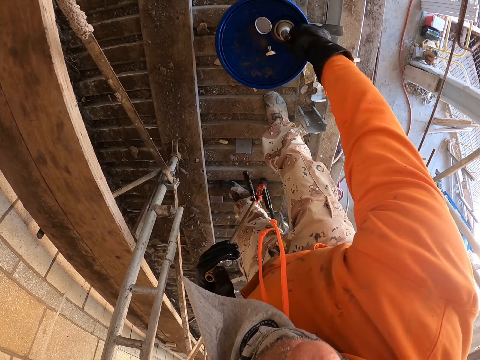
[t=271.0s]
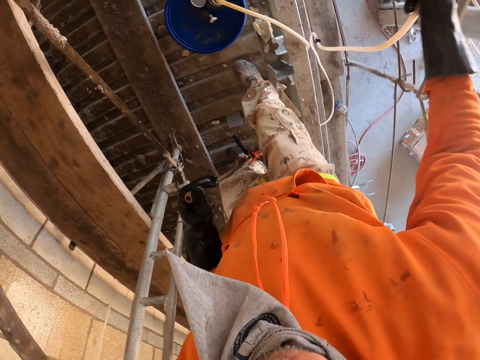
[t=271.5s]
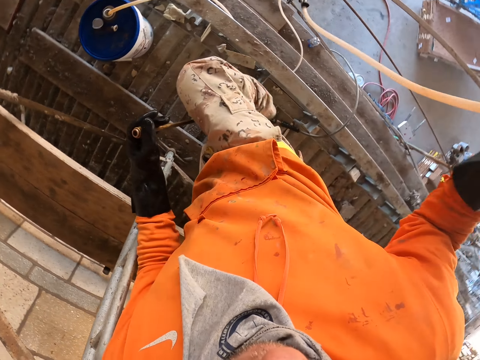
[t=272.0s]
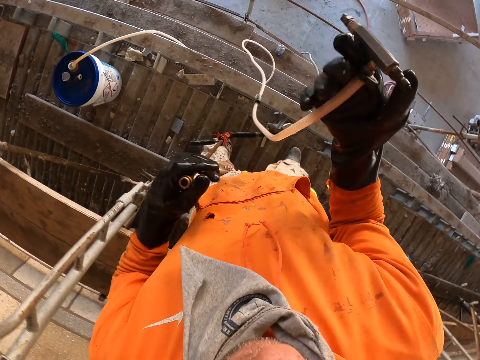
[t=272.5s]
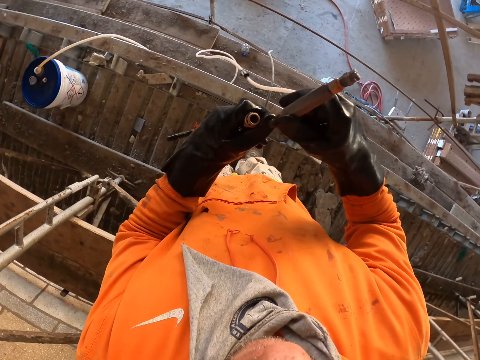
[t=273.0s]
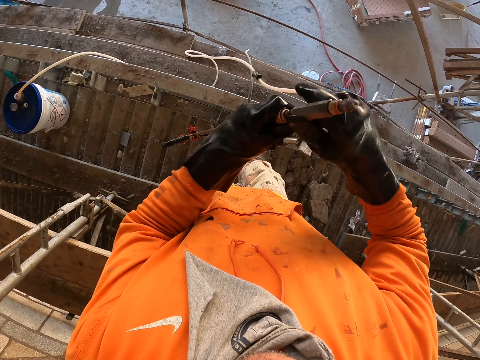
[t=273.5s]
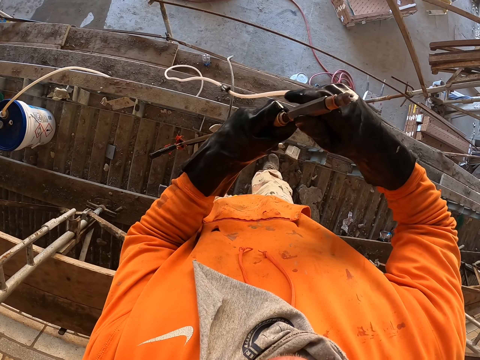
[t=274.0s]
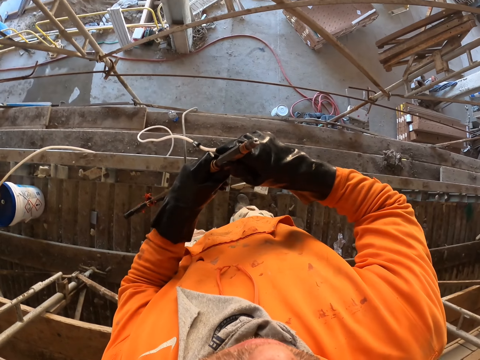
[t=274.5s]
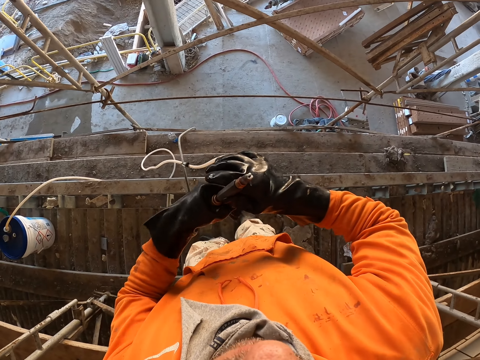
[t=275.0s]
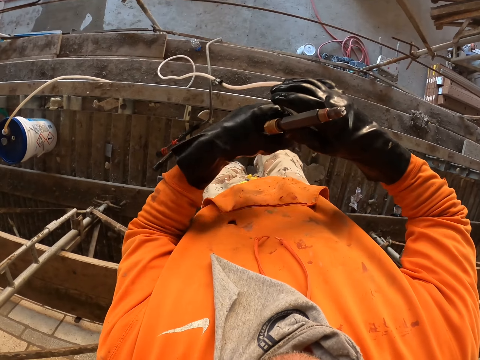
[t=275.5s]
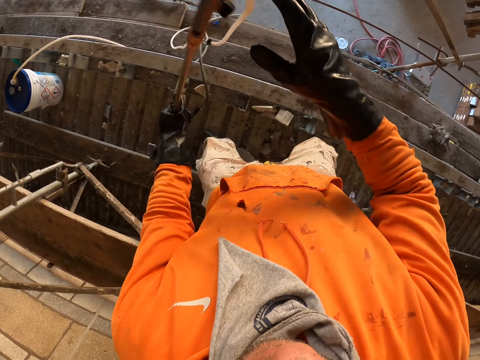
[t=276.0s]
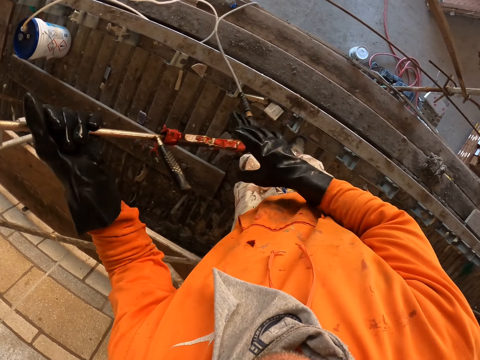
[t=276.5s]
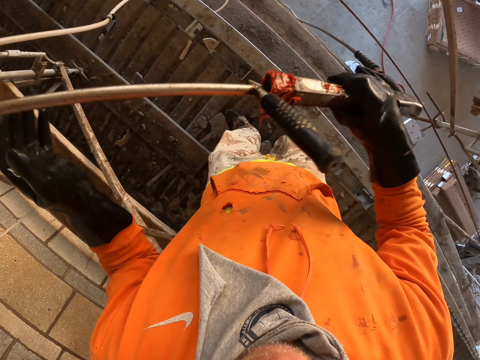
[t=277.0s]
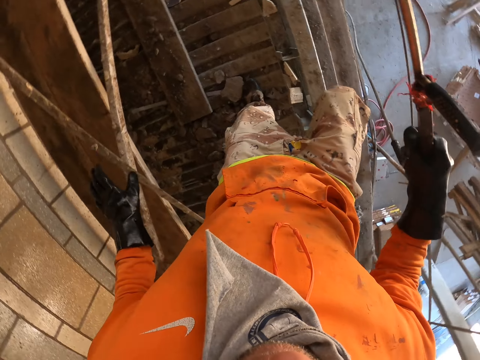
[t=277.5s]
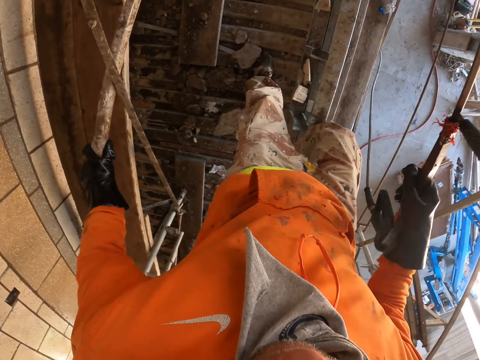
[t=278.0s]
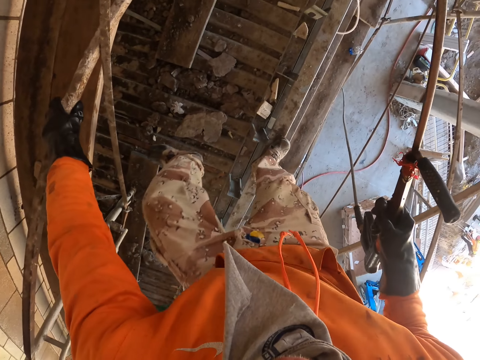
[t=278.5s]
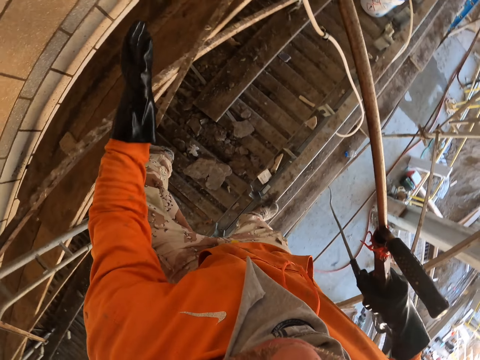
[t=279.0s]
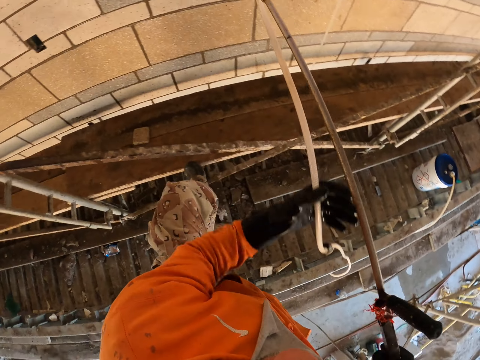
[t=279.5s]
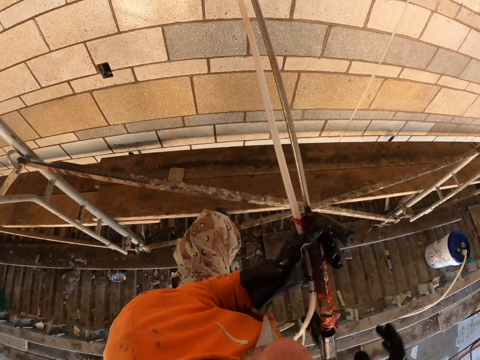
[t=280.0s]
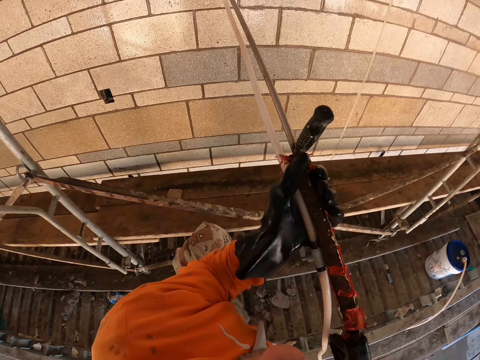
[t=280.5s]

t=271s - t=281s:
The camera wearer puts something in the bucket. He picks up the hose tube pipe with his right hand. He holds the pipe. He fixes the hose tube pipe on the paint sprayer gun. He steps on the timber. He sprays the wall.

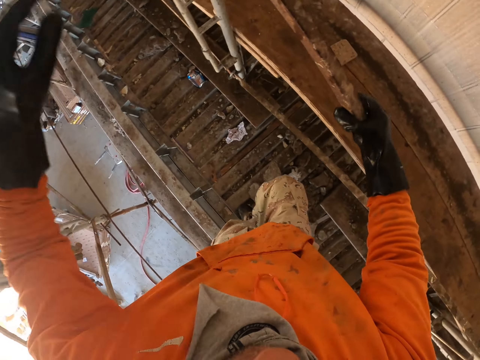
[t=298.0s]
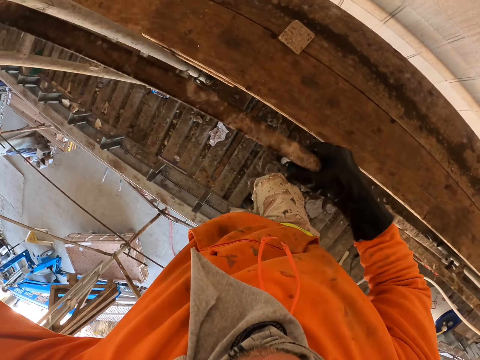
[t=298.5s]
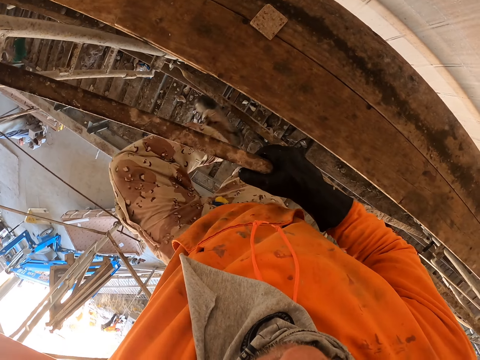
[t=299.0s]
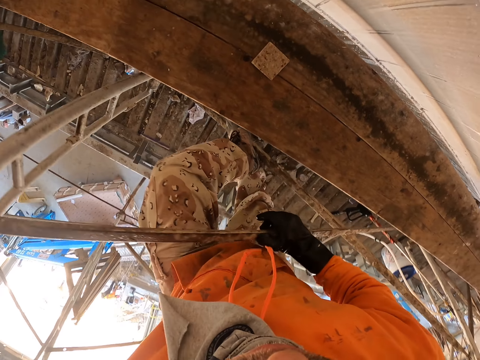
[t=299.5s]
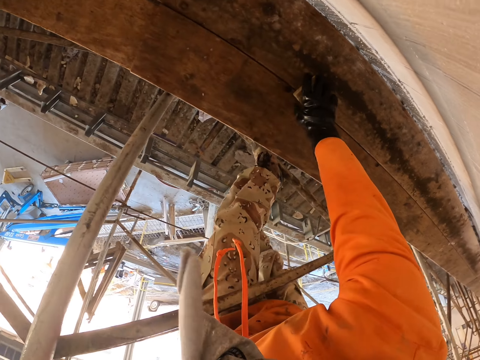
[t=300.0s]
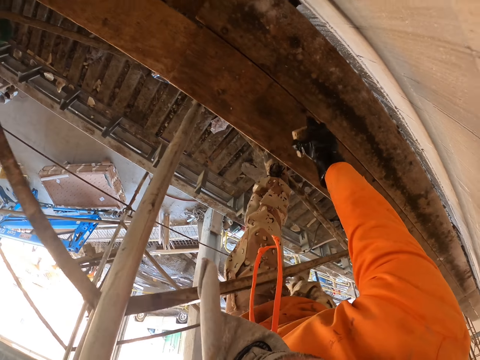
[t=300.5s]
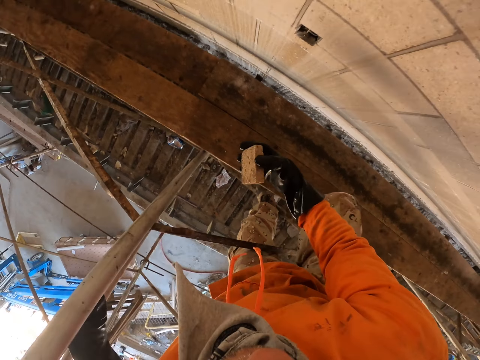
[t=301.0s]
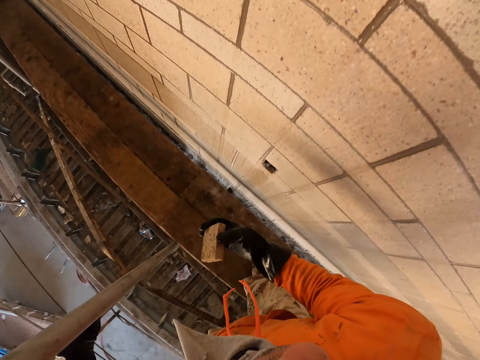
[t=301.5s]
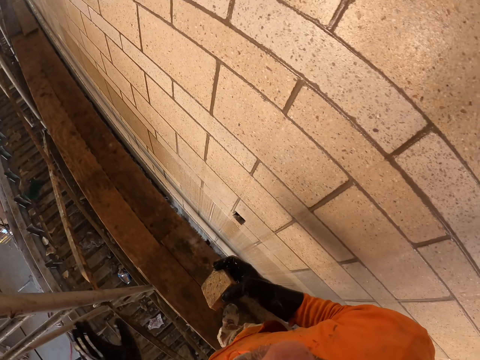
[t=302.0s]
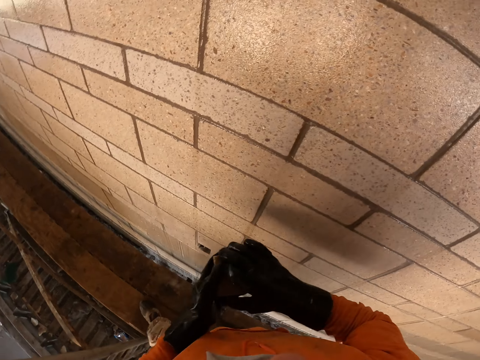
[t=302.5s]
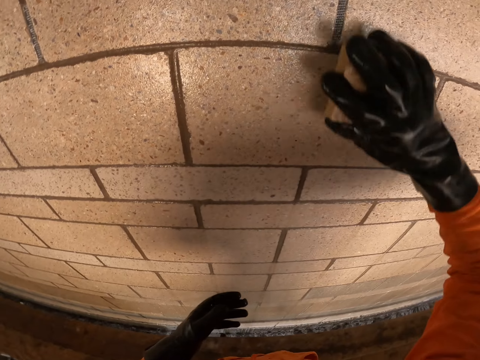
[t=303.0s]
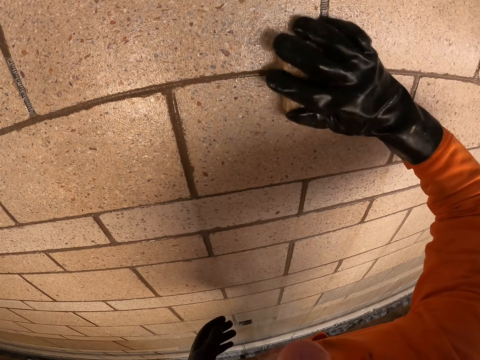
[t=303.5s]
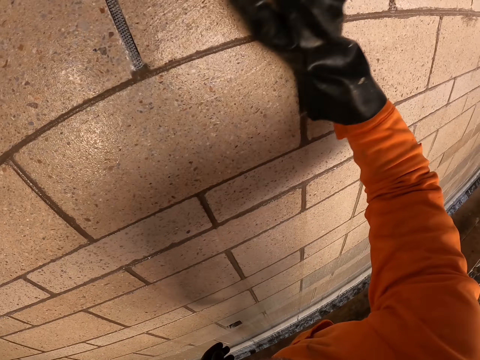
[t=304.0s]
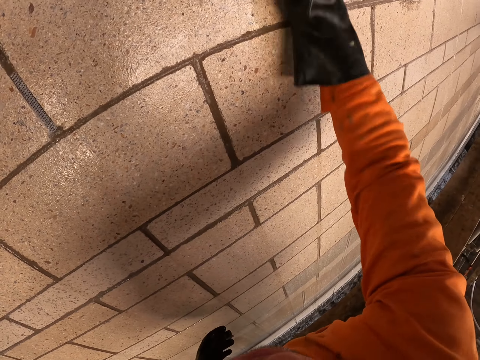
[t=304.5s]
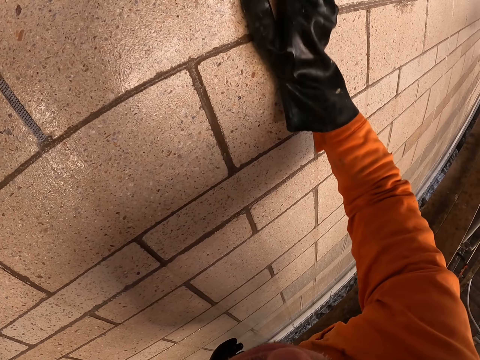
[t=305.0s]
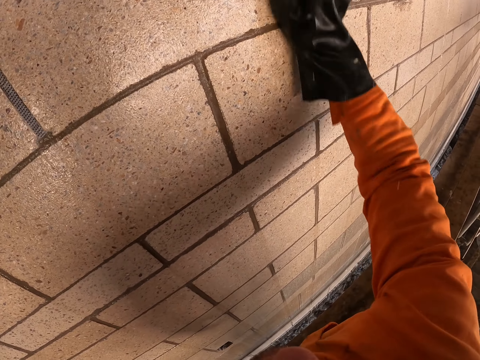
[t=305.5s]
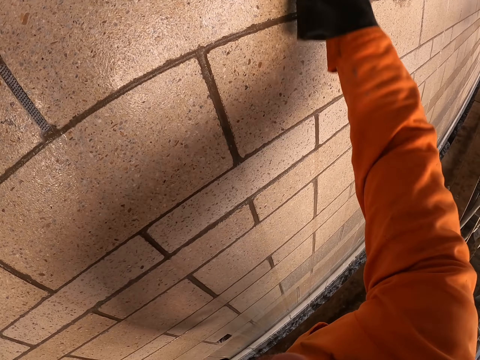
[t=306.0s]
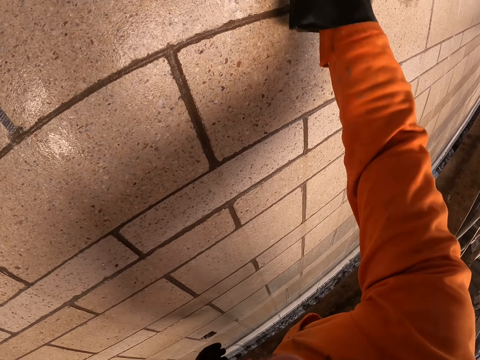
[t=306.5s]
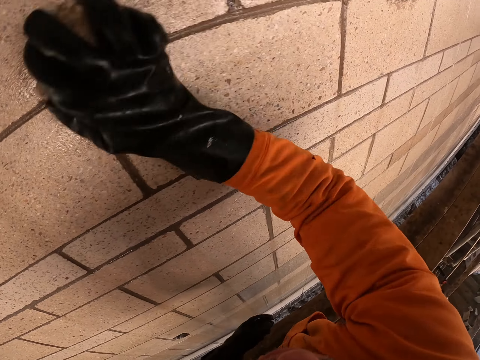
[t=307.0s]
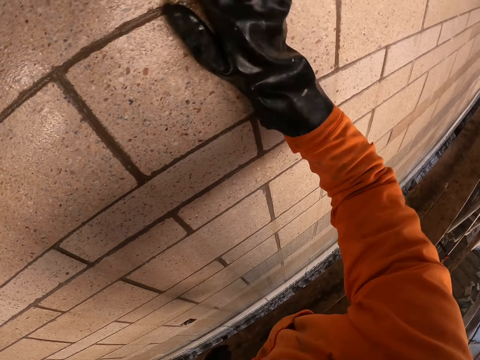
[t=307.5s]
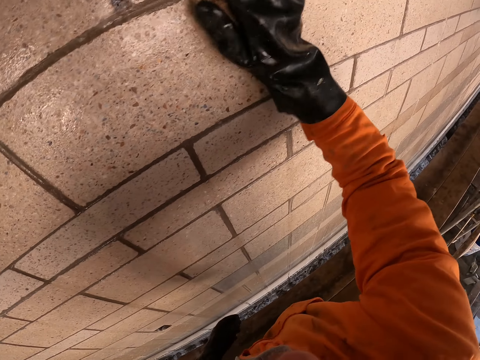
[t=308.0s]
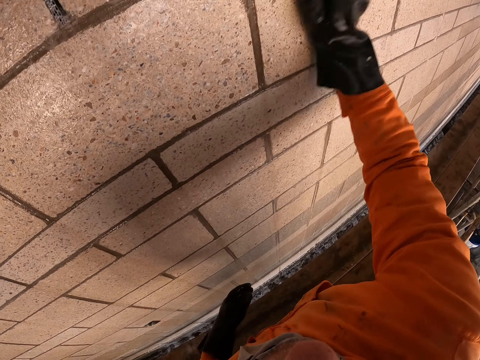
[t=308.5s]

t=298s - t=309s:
The camera wearer moves up the building. He picks up a scrubbing sponge with his right hand. He scrubs the wall with the scrubbing sponge.

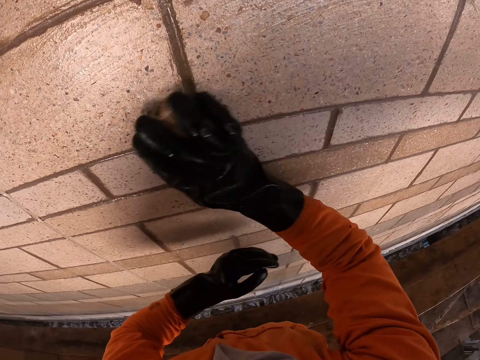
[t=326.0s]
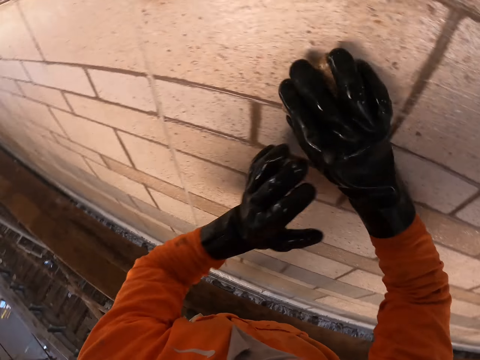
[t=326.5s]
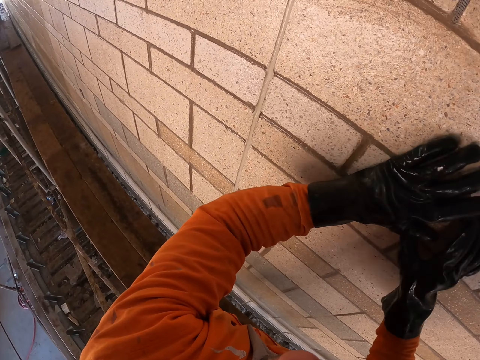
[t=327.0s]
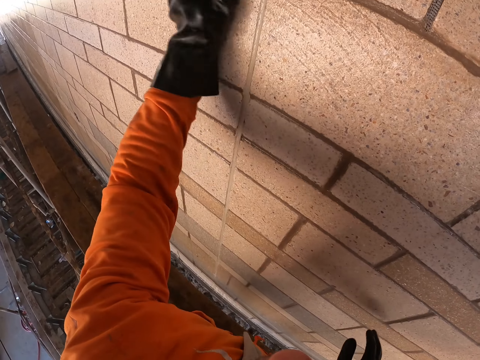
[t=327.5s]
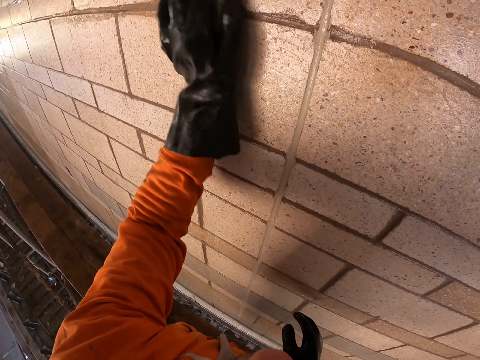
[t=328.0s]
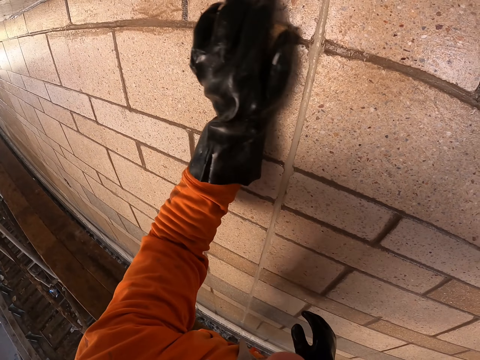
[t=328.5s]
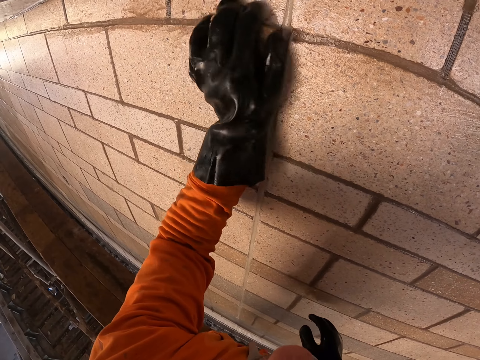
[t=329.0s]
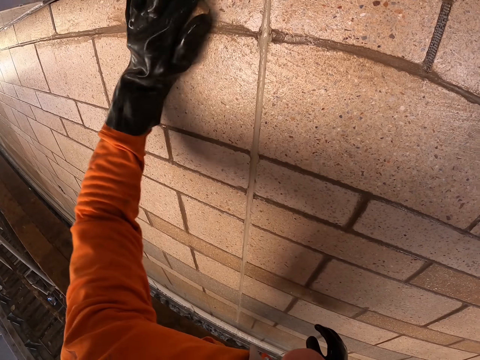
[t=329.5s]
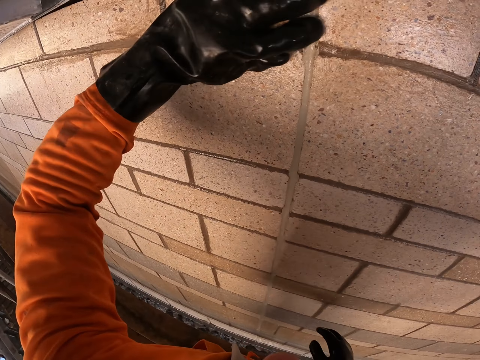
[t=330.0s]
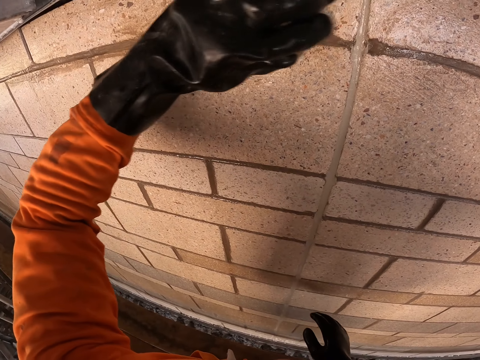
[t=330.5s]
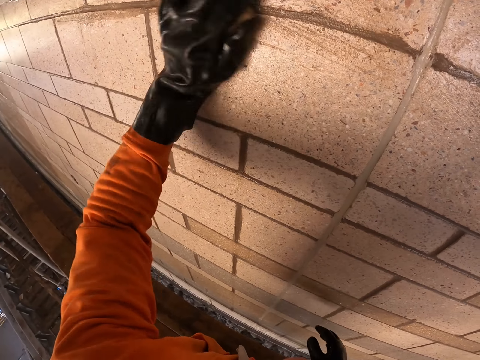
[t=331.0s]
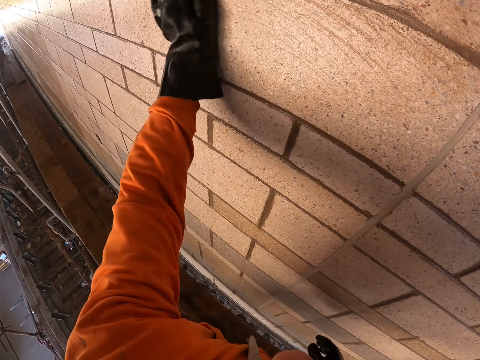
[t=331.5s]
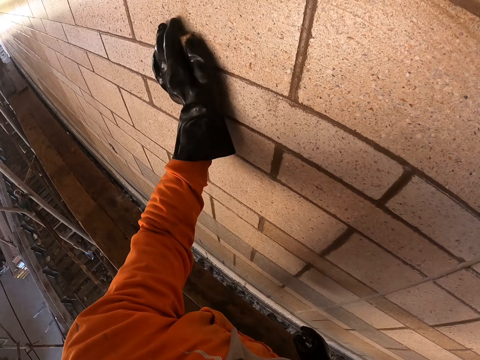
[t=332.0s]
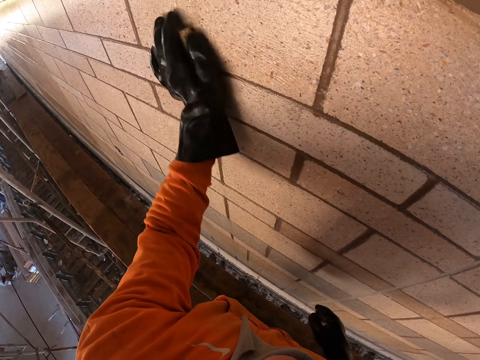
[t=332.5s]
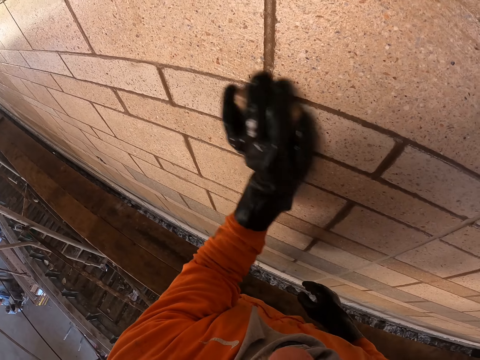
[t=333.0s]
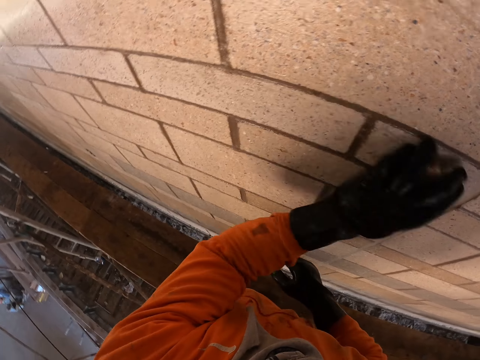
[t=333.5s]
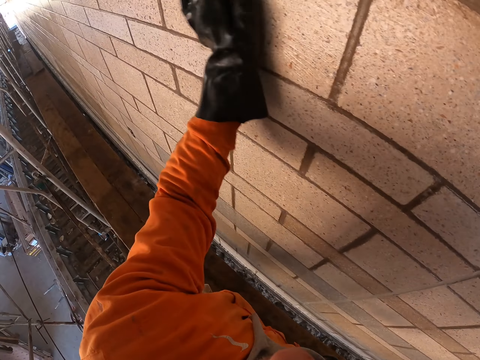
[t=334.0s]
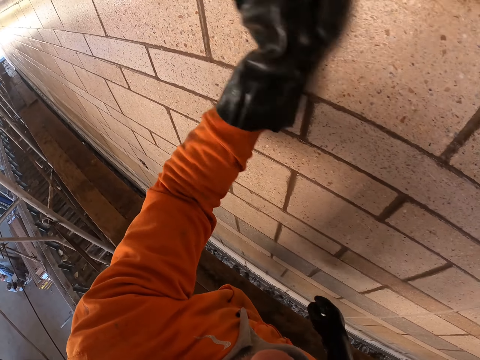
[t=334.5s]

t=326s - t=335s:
The camera wearer scrubs the wall with his left hand.
